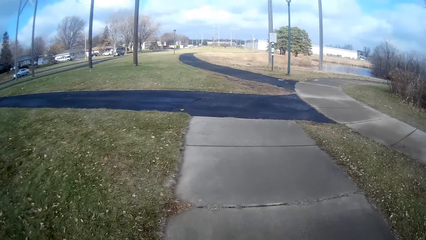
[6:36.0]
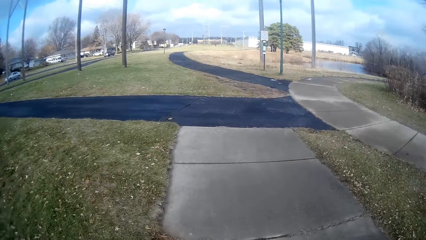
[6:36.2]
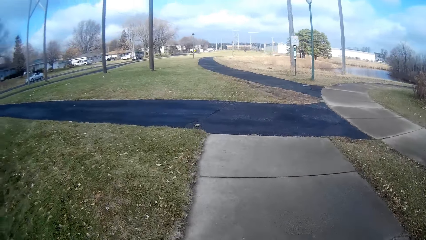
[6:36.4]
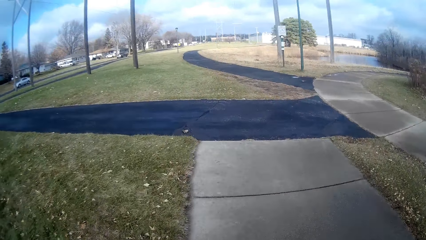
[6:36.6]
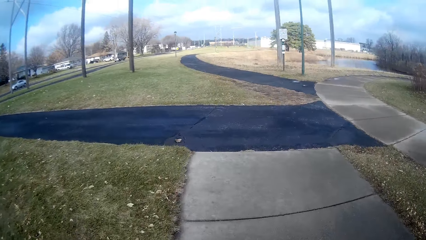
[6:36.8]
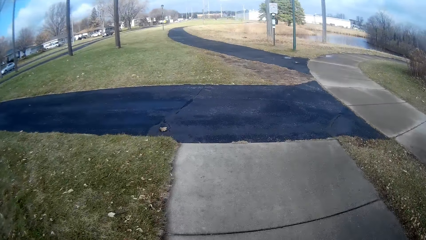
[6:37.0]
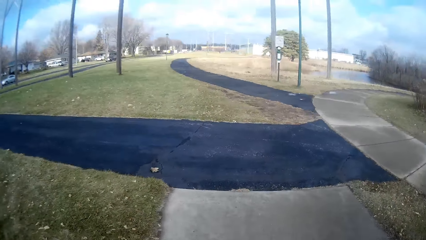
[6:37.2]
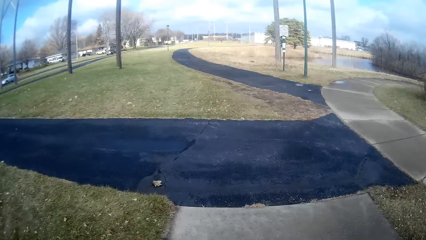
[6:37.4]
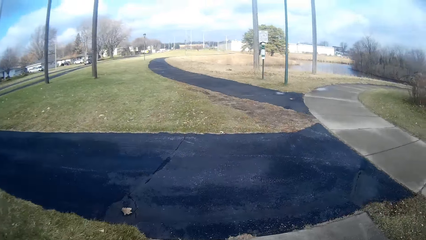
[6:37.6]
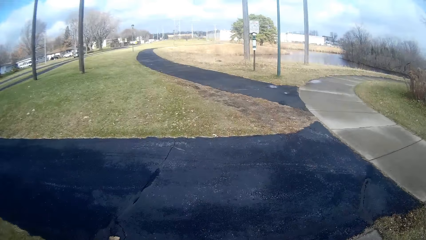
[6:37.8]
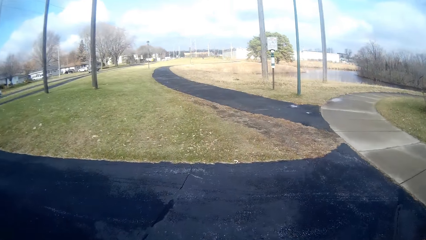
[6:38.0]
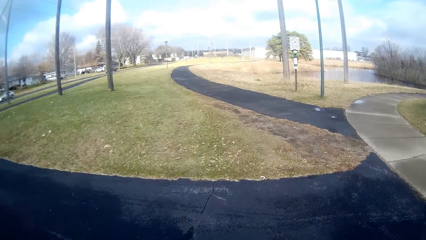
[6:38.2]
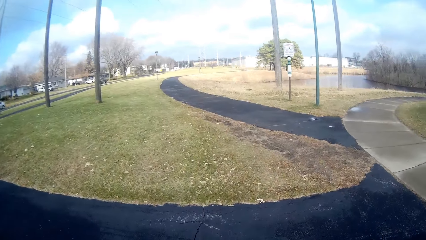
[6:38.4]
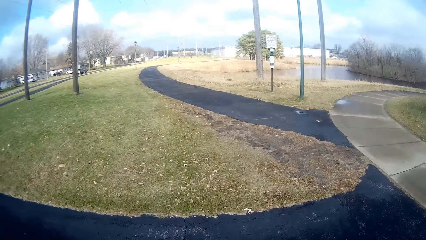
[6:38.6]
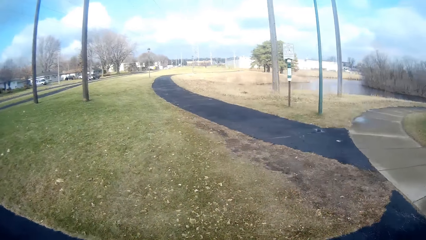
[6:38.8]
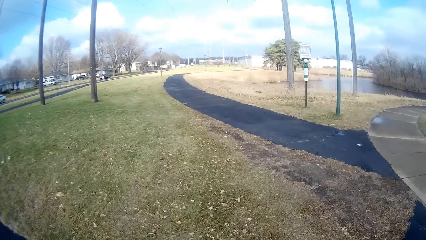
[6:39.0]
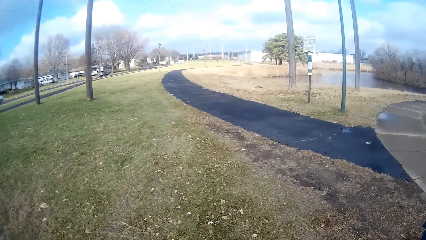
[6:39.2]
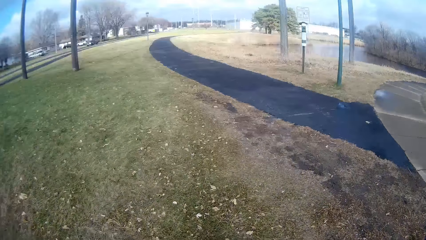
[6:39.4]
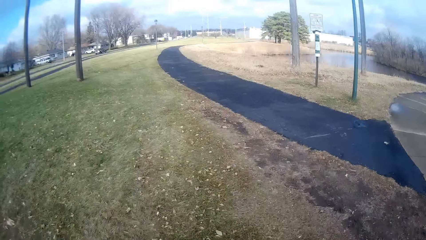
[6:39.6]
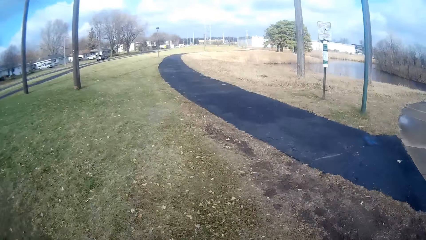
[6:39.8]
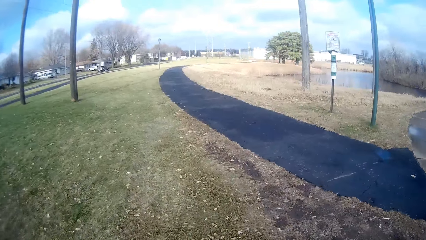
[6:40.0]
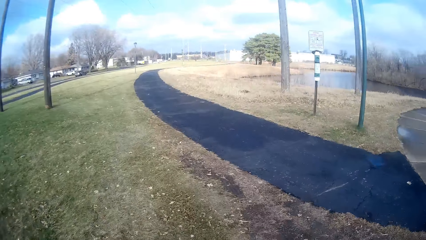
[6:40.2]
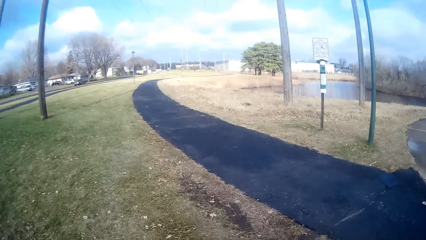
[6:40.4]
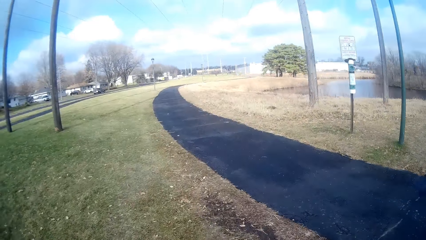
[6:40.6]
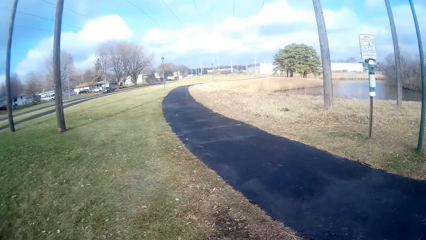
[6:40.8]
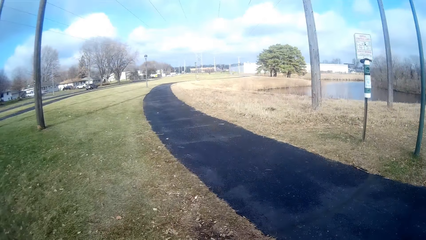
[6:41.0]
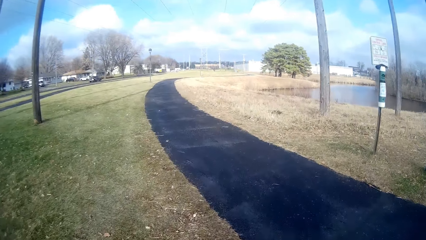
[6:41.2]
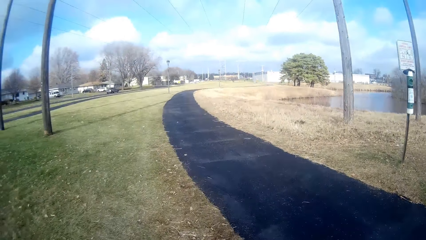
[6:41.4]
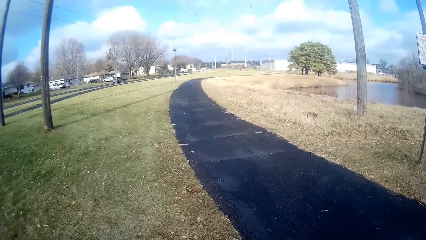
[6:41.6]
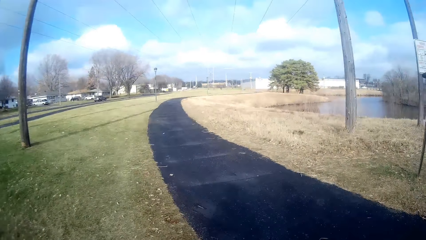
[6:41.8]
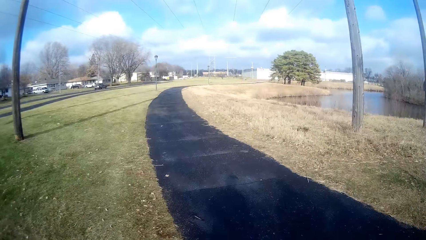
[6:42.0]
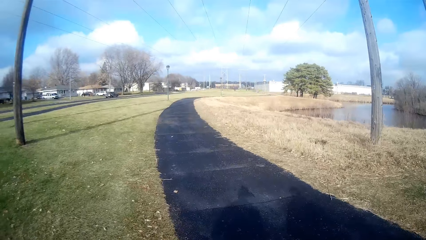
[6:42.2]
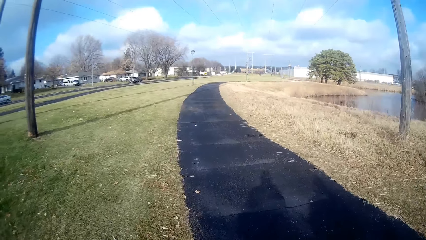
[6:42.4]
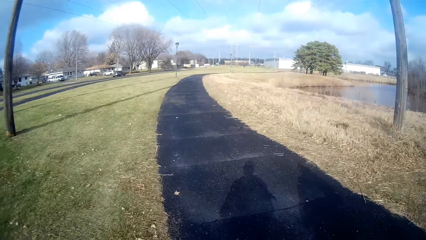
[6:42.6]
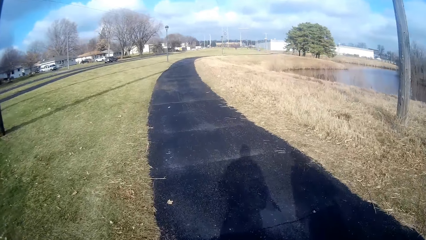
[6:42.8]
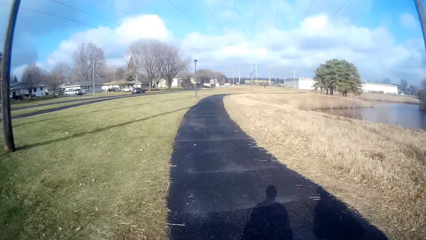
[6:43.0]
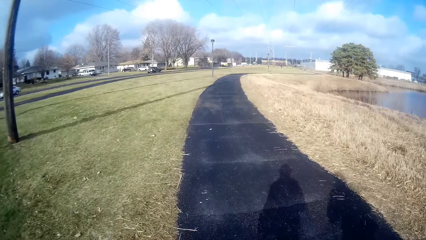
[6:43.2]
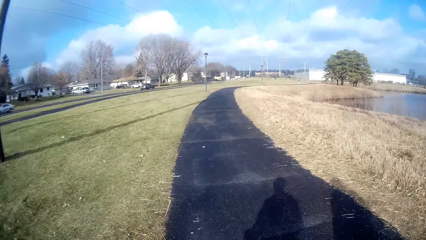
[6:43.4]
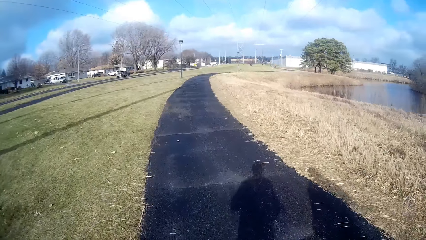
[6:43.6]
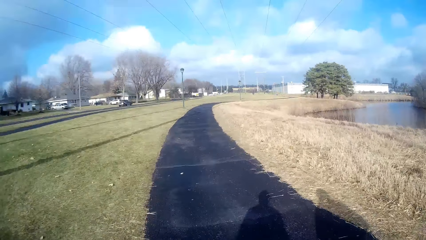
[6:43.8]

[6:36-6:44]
The camera wearer converses with a person on their way.

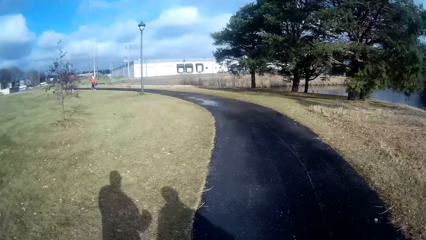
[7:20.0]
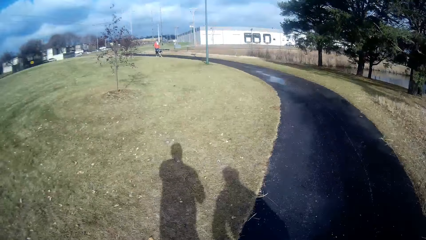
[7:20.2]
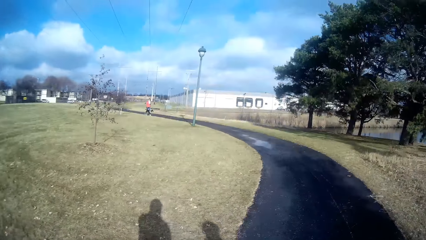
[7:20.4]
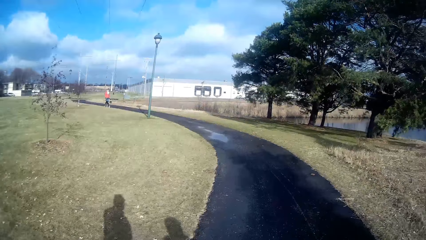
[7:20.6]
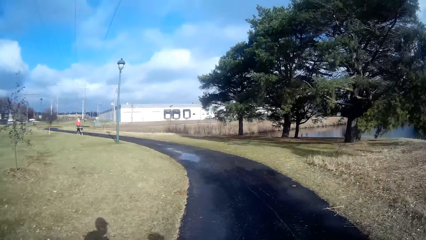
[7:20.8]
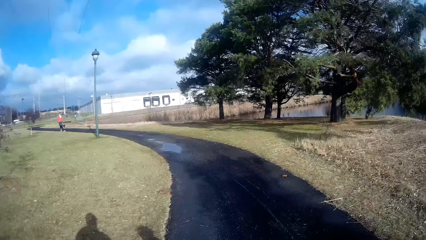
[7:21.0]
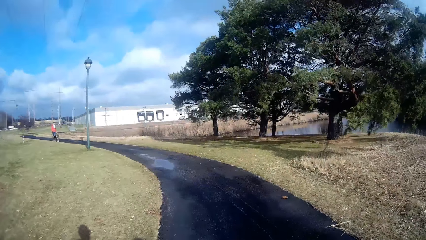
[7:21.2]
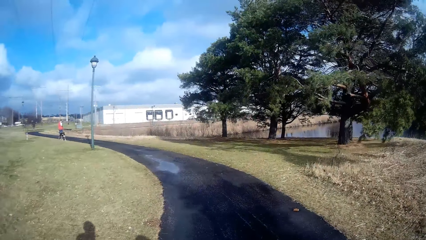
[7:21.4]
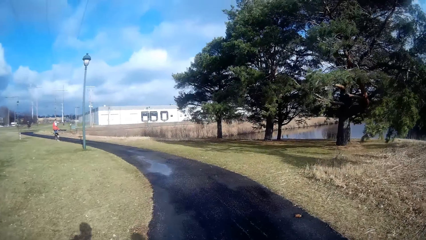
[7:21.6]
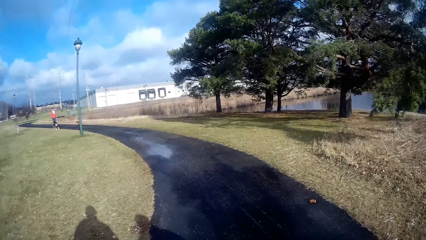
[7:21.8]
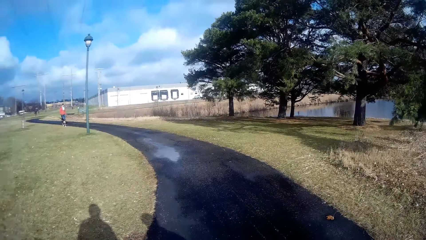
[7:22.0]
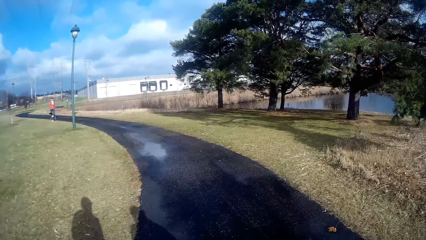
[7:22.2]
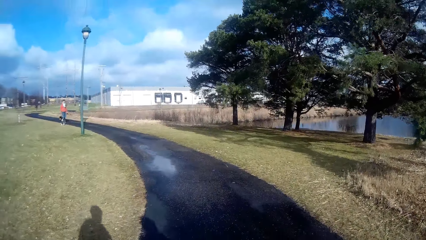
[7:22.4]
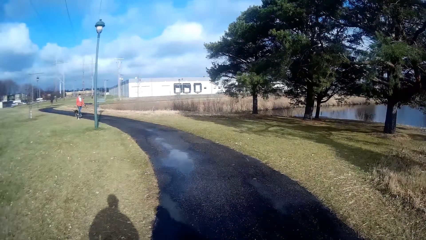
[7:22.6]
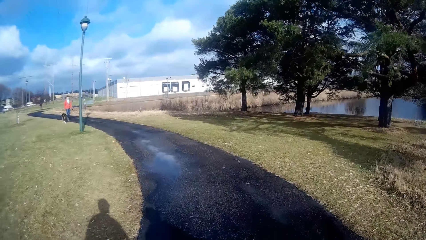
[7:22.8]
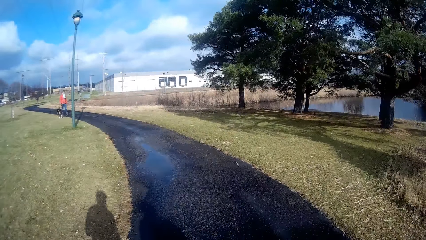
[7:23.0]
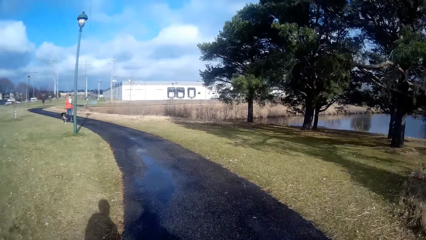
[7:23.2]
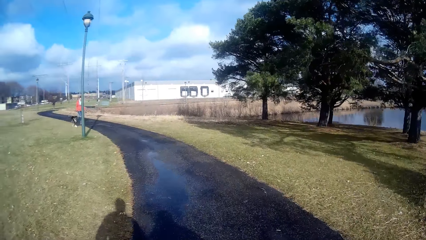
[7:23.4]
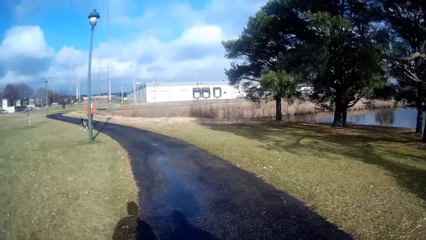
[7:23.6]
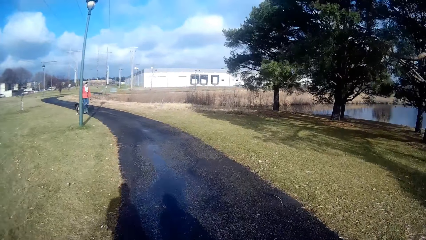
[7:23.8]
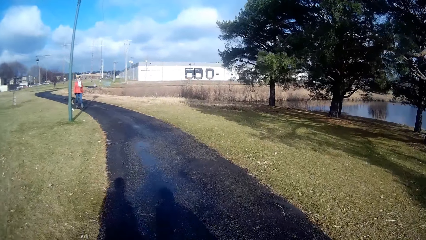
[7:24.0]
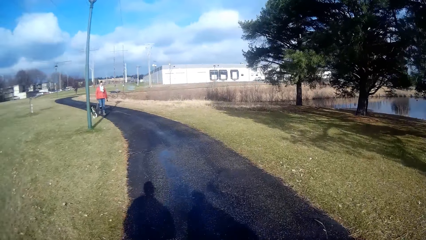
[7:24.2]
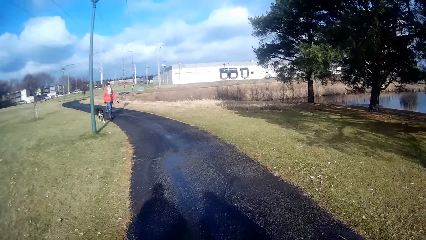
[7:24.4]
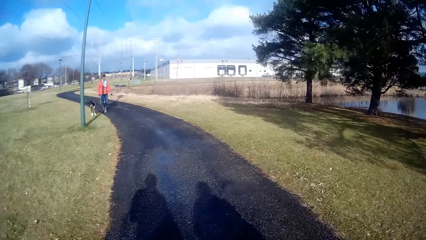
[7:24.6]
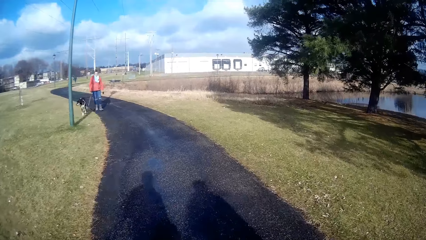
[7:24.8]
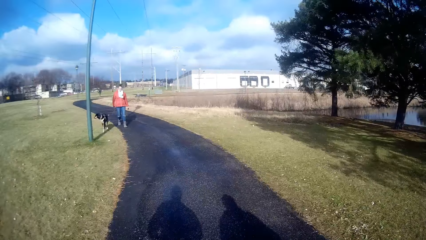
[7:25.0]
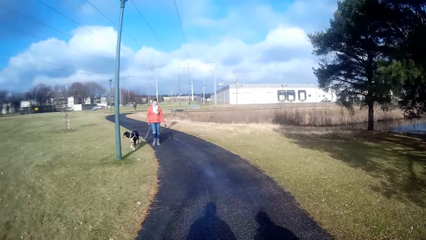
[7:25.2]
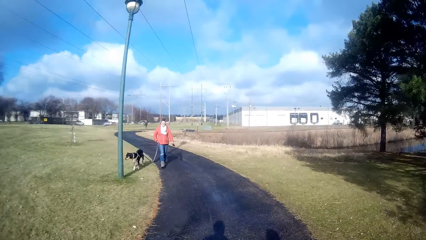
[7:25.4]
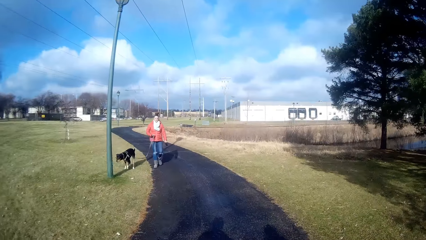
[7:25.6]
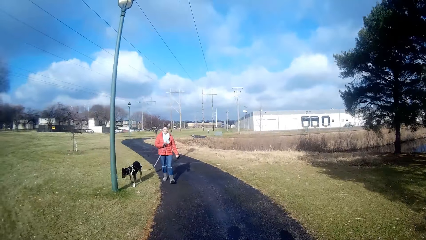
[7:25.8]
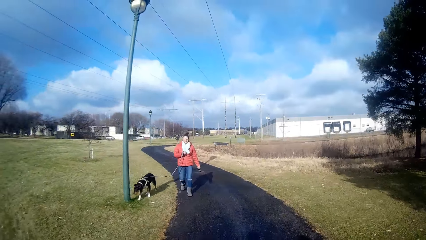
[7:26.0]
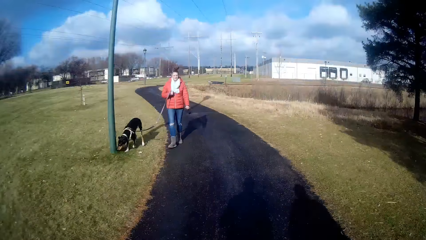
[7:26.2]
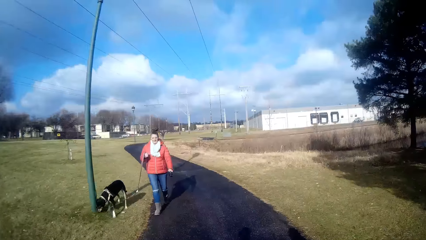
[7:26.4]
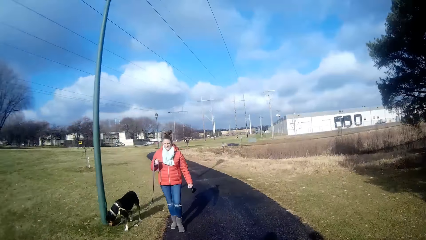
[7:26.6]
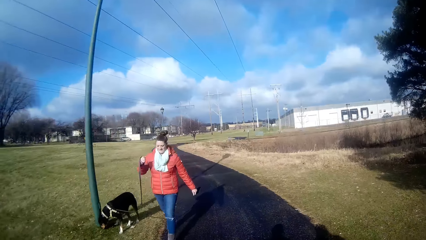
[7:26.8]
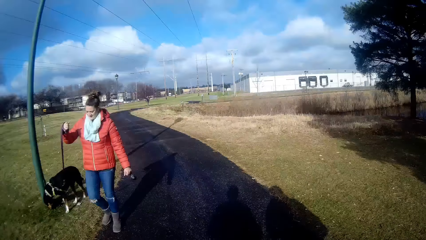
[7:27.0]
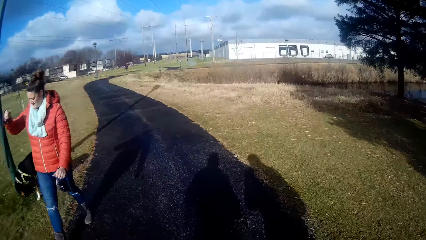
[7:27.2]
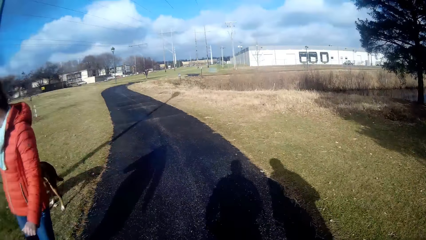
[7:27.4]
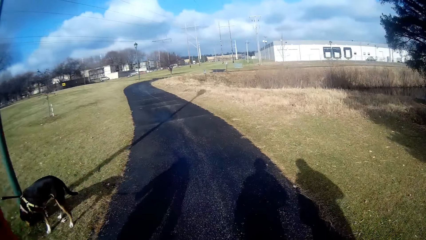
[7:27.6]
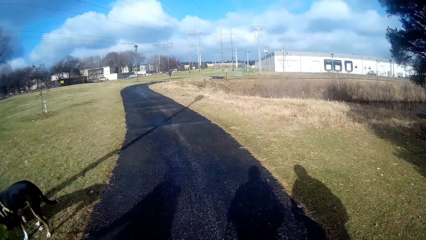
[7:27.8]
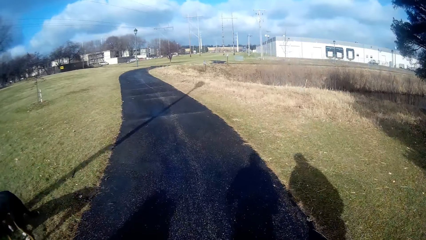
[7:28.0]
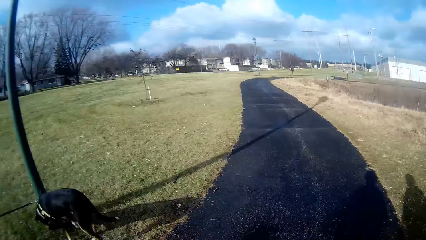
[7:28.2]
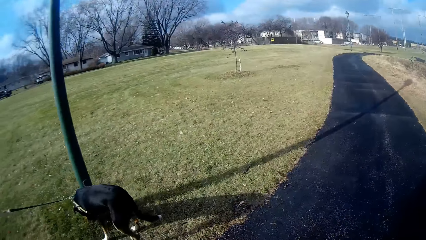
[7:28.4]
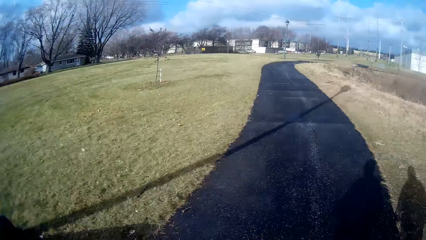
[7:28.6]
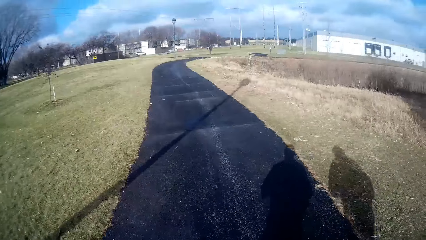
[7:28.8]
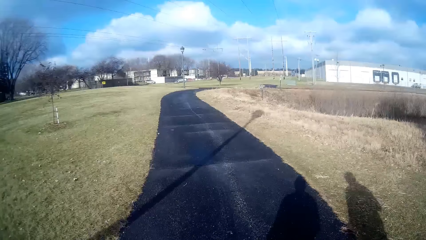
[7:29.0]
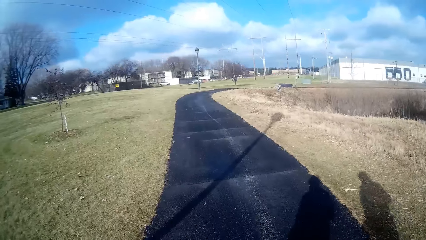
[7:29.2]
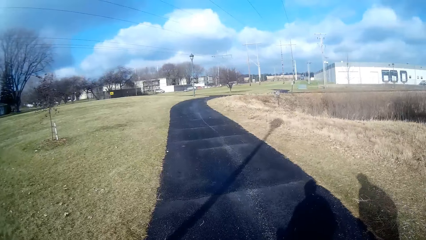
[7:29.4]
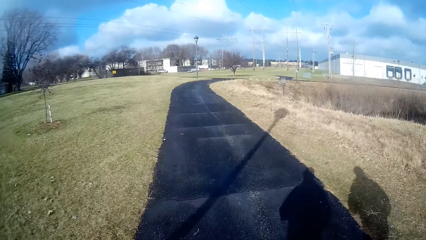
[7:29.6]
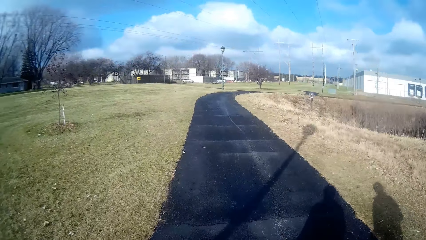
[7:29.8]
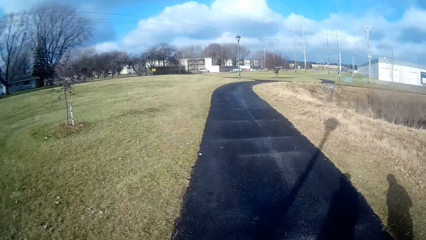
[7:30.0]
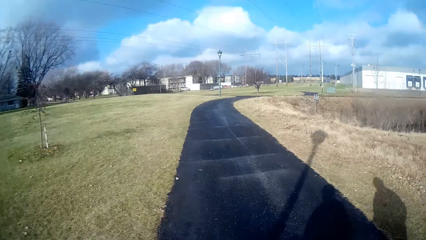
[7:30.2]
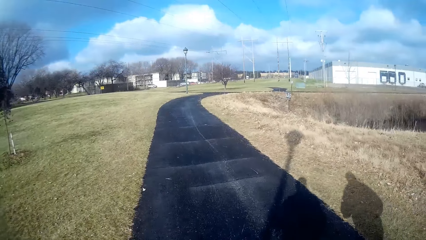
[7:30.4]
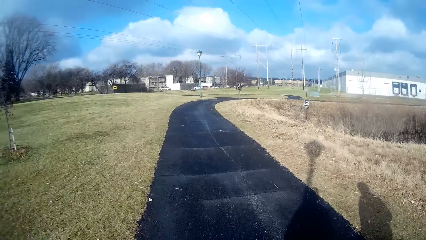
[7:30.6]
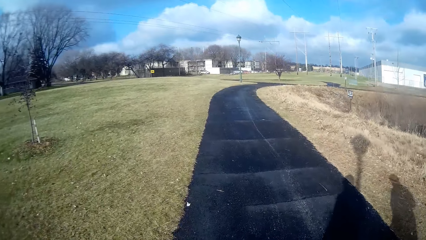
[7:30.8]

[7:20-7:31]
The camera wearer jogs with a person on the road. The person walks around with a dog. The camera wearer jogs around.
